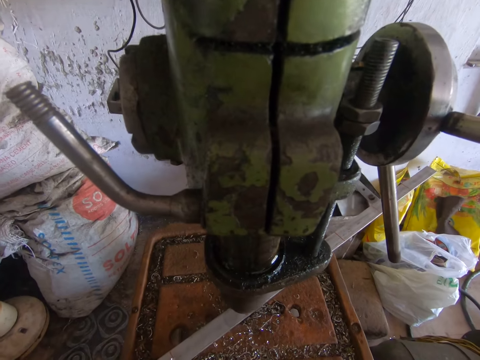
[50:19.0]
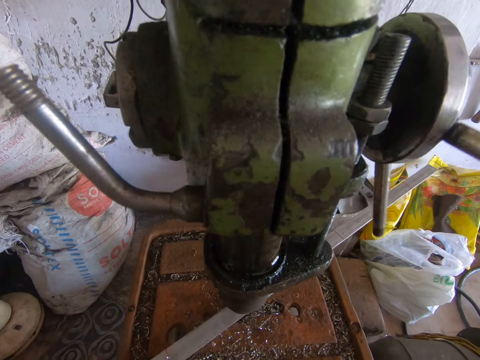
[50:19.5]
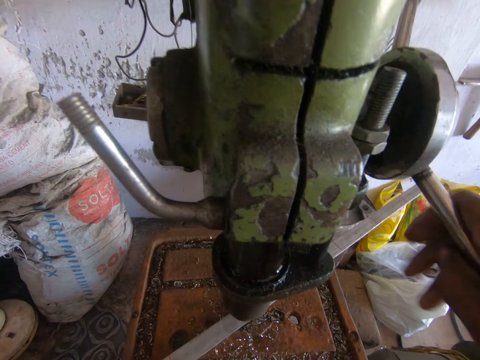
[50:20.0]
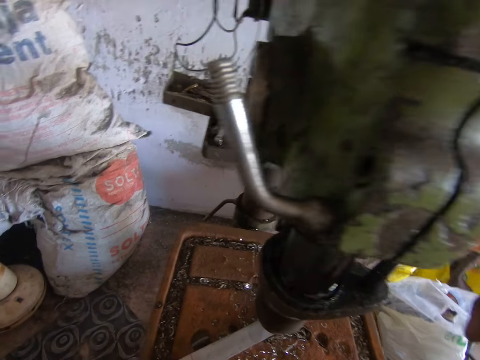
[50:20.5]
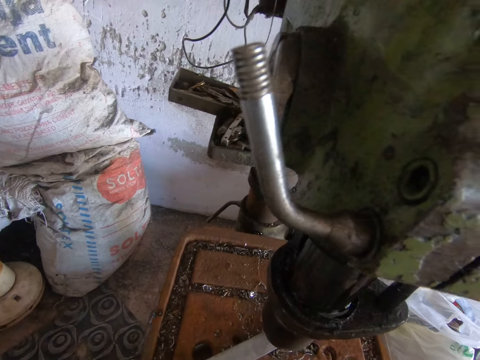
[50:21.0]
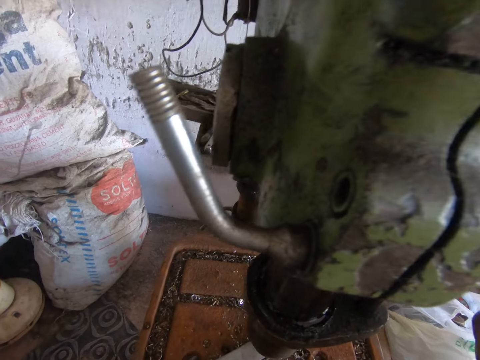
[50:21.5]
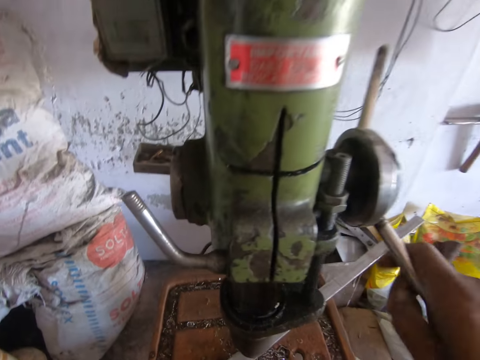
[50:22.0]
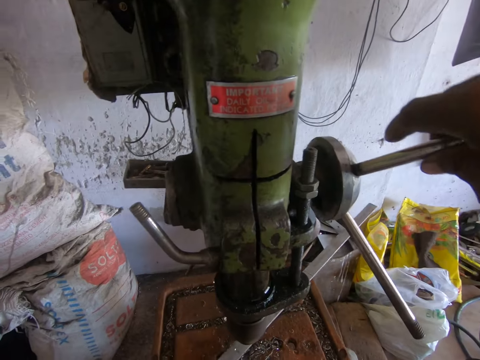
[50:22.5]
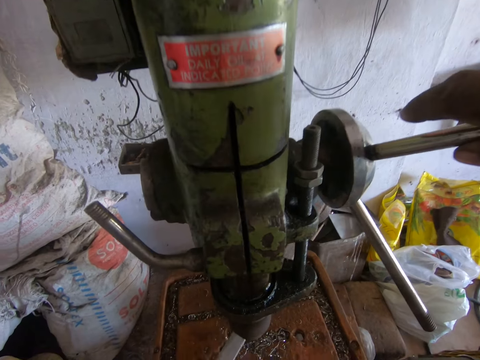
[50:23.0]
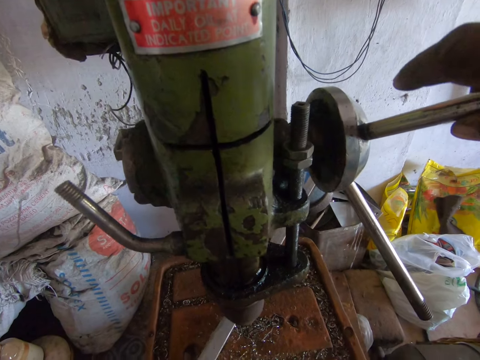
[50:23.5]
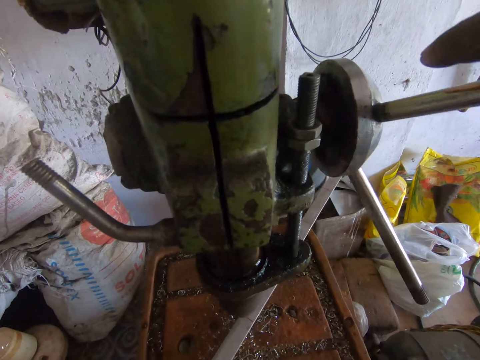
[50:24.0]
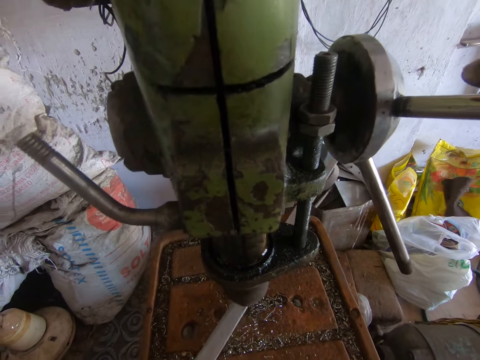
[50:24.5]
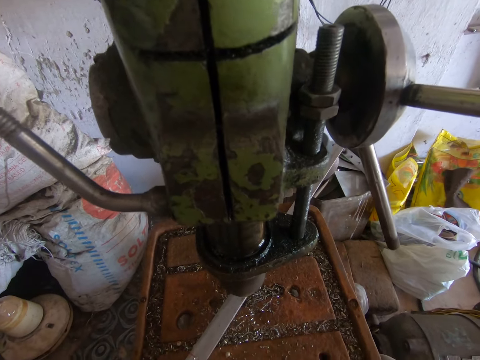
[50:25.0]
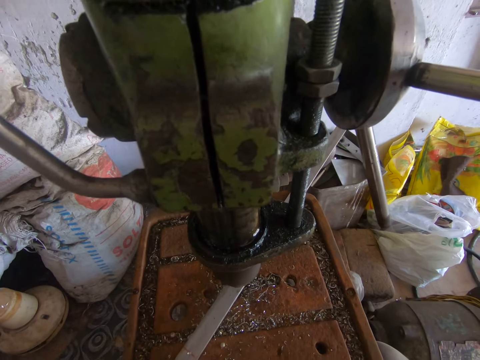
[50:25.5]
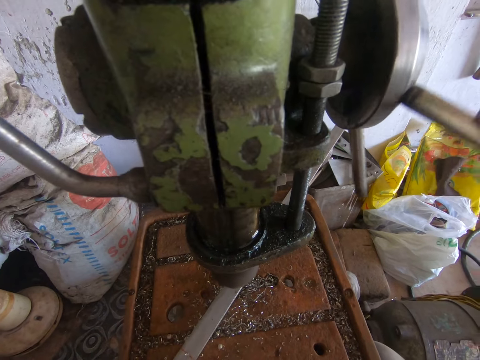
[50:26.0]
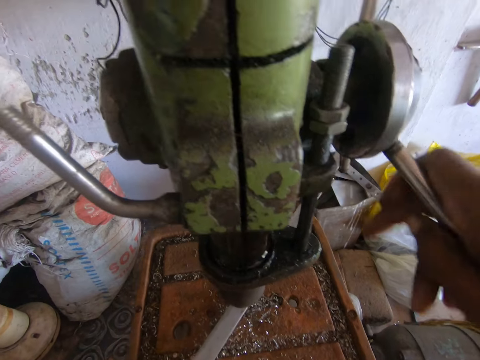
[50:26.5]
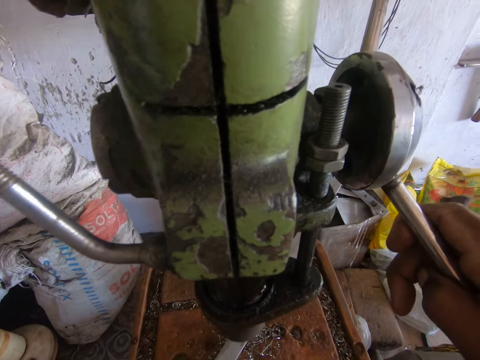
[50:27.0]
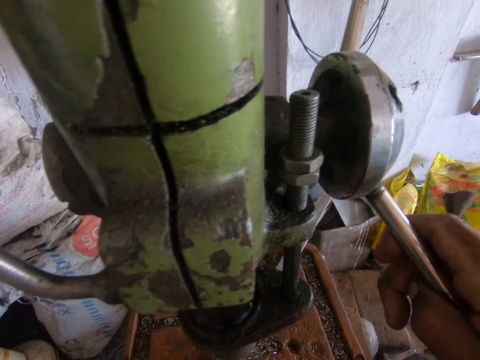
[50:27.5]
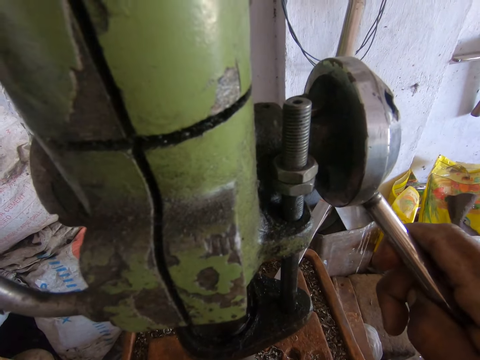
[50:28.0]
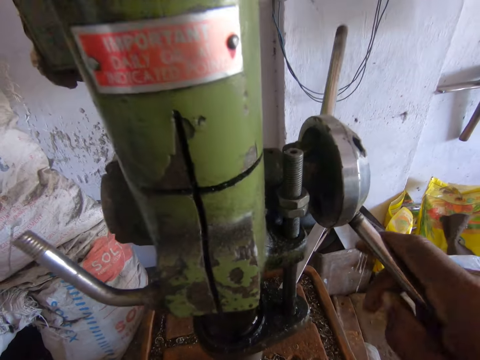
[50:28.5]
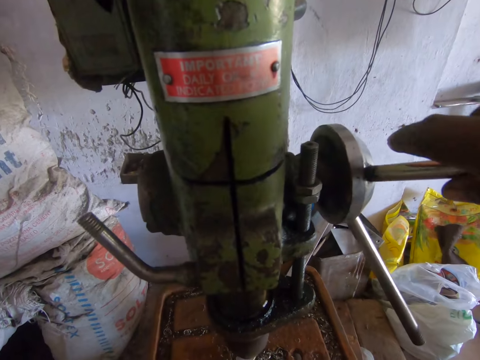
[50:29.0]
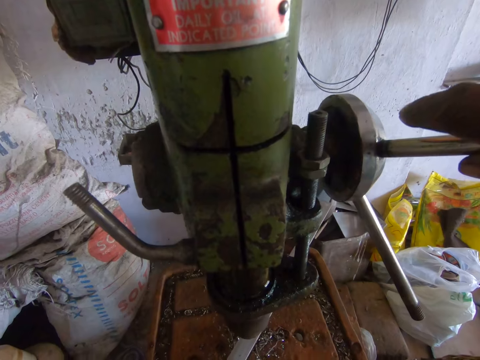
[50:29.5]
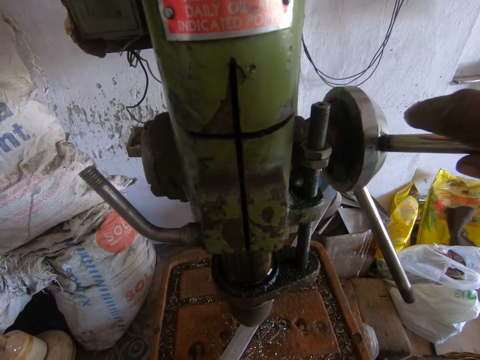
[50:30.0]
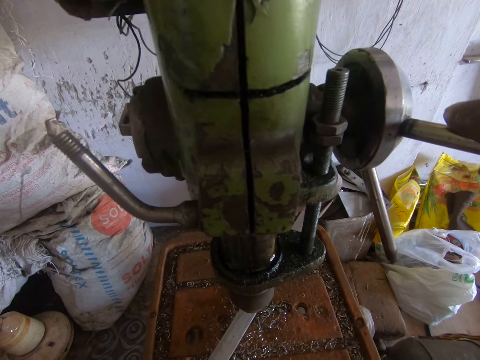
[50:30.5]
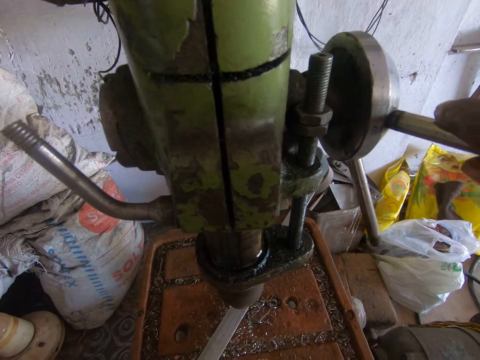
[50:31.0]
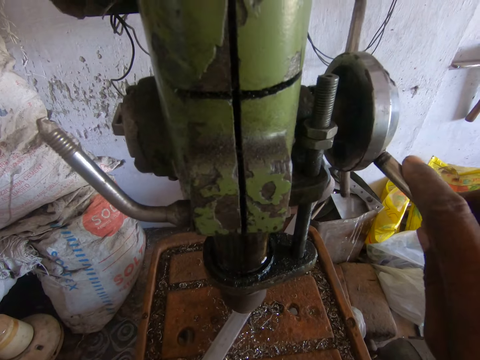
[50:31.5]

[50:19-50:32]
The camera wearer operates the drill press machine. They drill a hole in a metal with the drill press machine. They move the metal on the drill press machine. They operate the drill press machine. They drill a hole in the metal with the drill press machine. They operate the drill press machine.

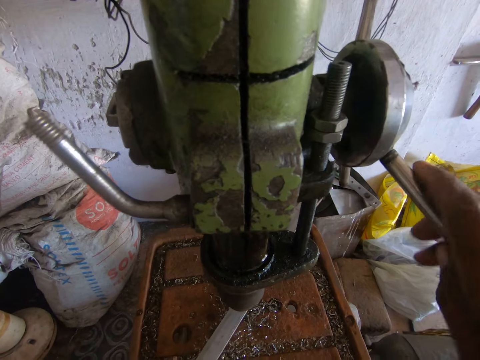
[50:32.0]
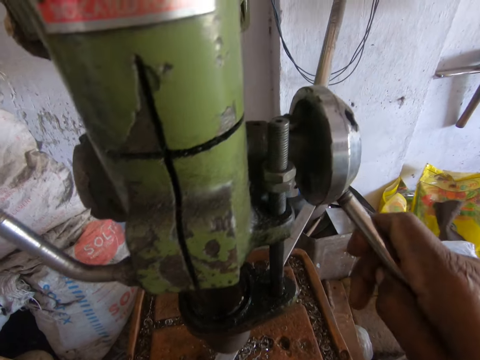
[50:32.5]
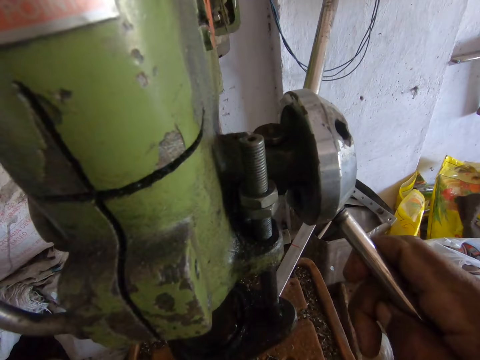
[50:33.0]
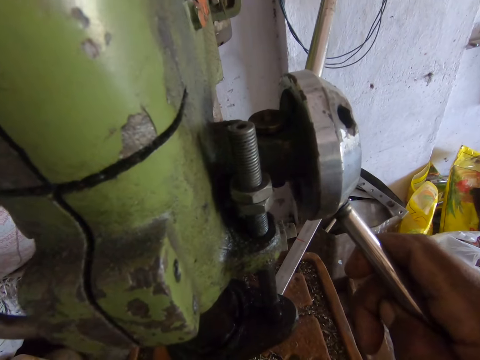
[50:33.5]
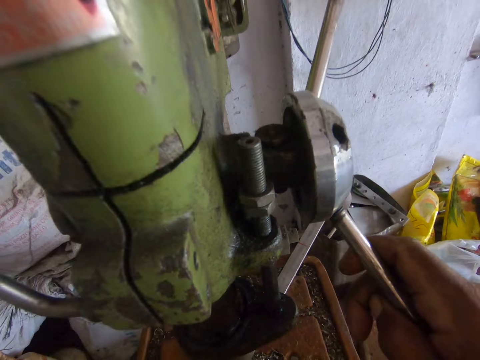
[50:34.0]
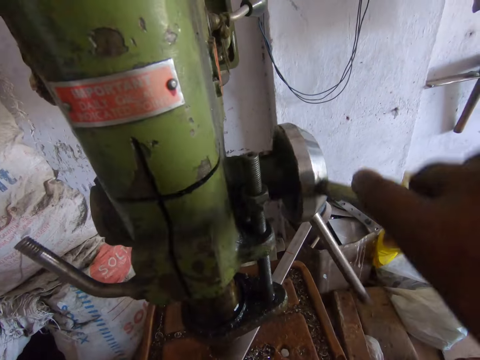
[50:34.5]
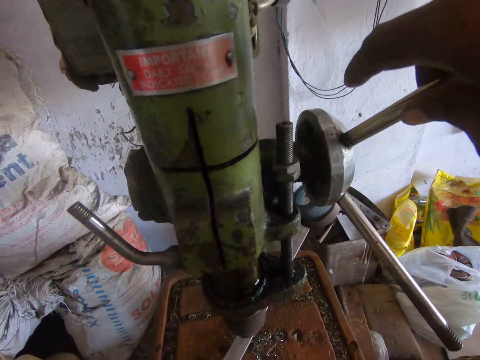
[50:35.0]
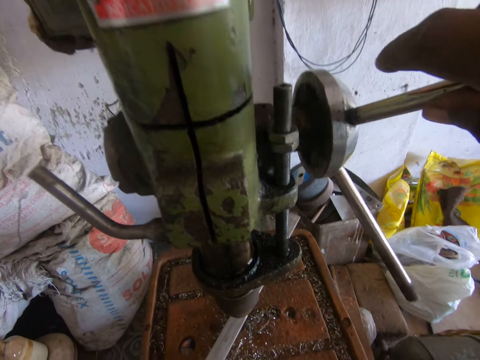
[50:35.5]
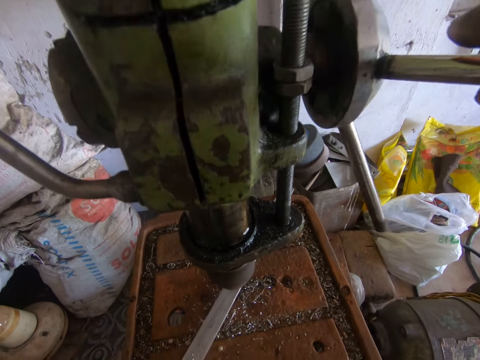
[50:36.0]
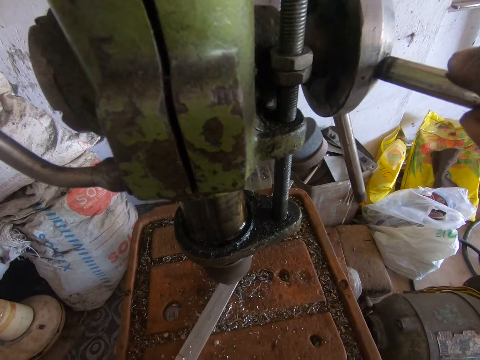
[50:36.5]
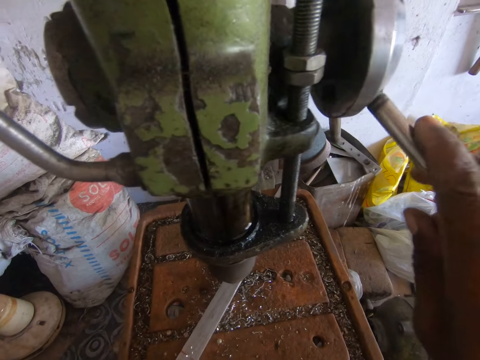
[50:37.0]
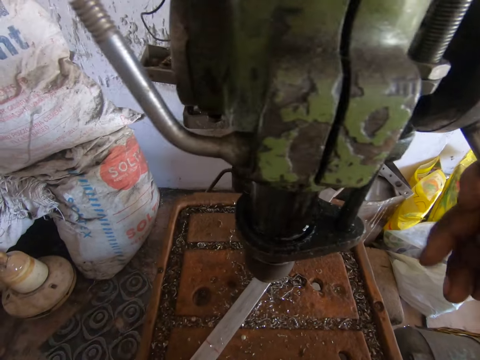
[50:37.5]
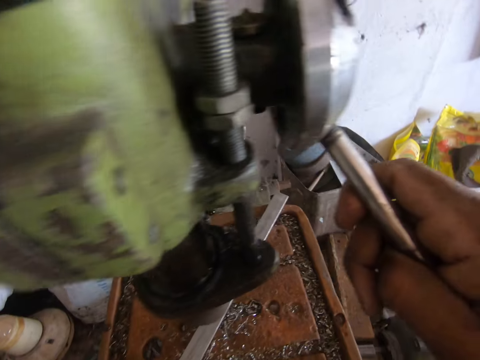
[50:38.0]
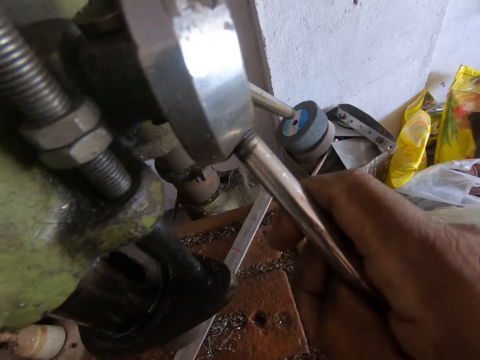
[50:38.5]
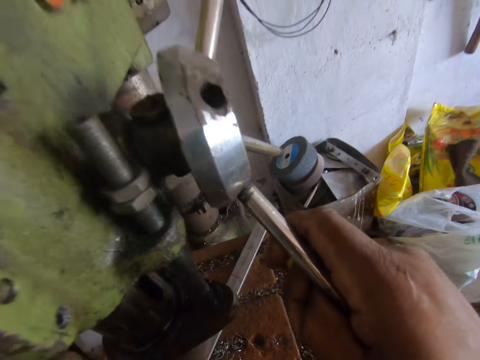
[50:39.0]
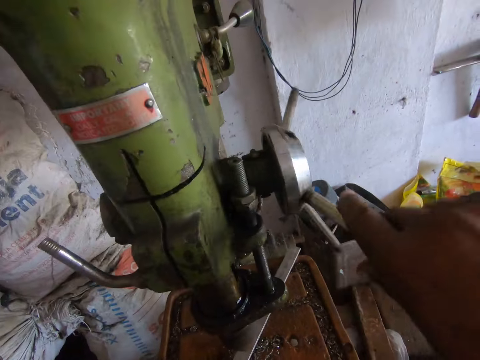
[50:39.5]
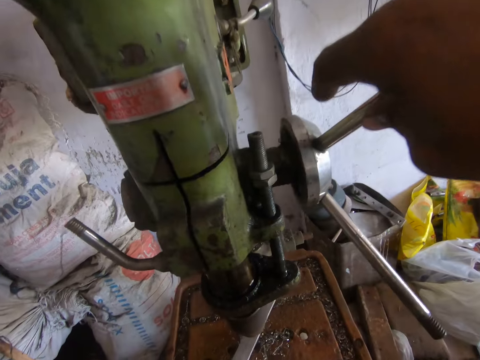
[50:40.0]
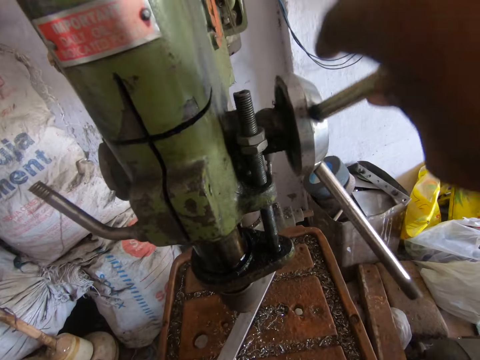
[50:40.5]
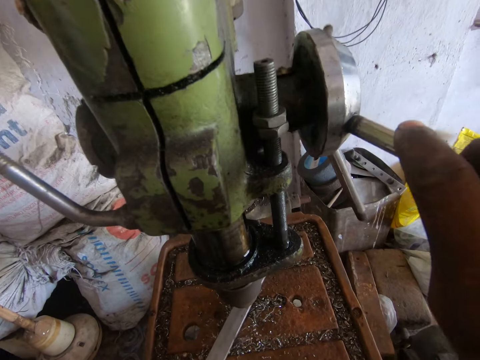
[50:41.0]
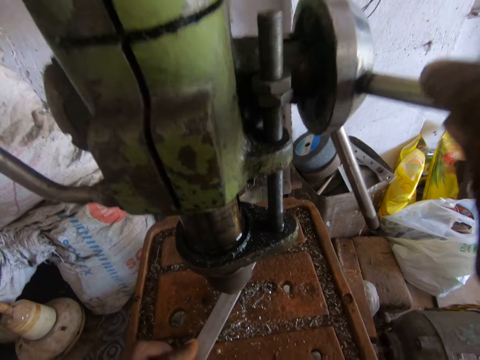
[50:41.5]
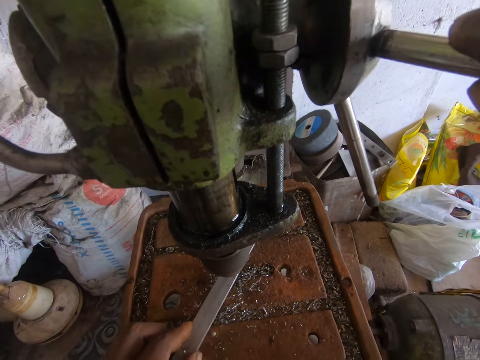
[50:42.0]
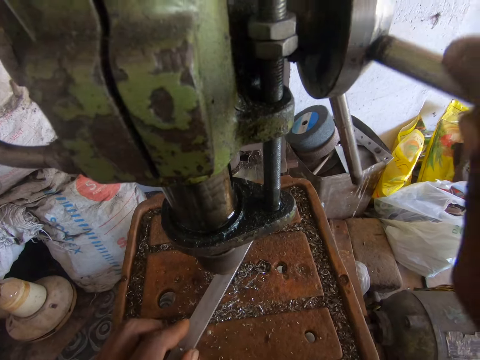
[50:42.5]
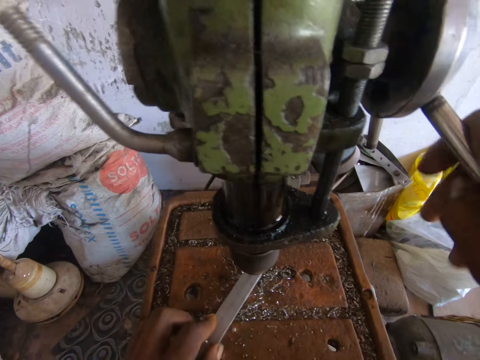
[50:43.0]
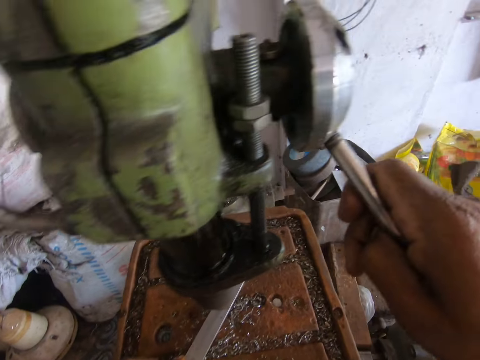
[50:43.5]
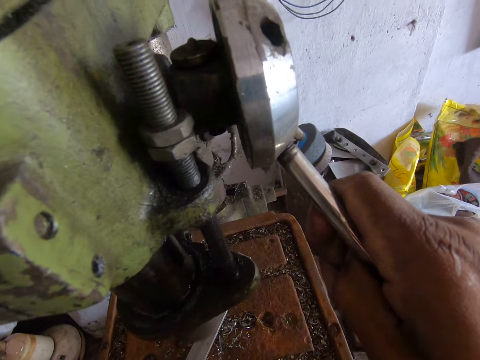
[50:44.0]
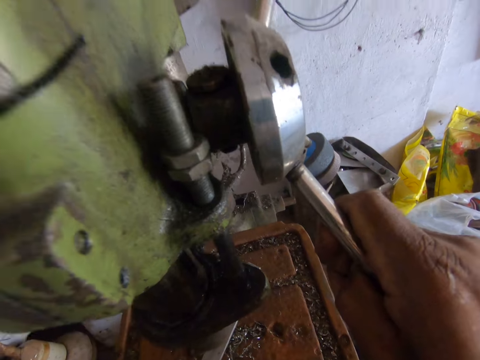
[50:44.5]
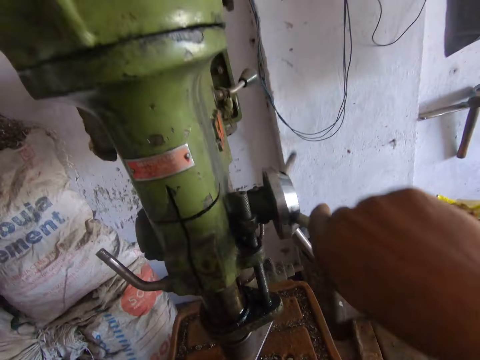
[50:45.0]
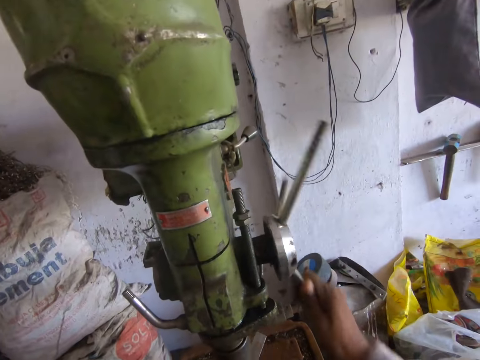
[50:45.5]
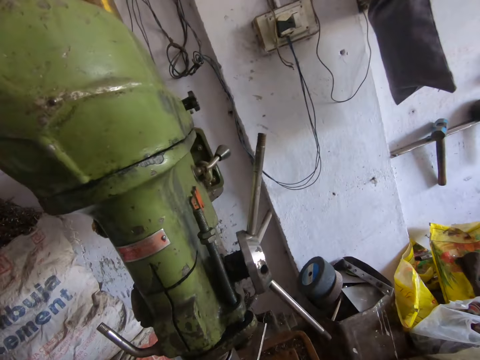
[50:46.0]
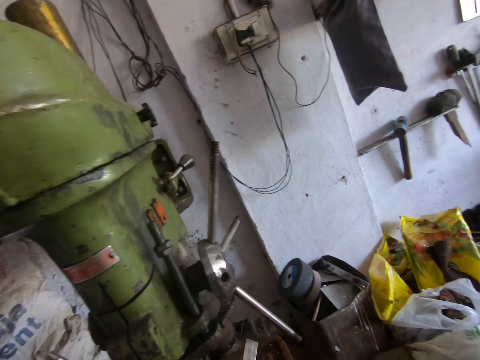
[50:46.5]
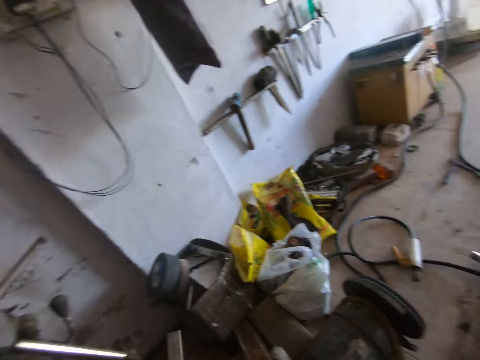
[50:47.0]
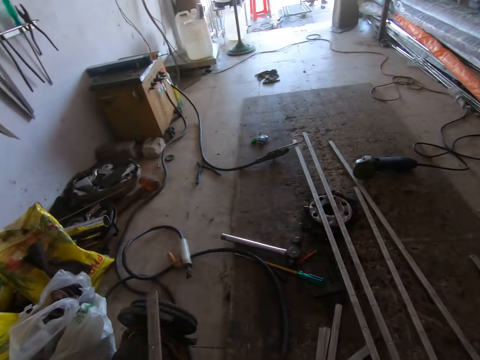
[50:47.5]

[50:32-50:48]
The camera wearer drills a hole in a metal with a drill press machine. He moves the metal on the drill press machine. He operates the drill press machine. He drills a hole in the metal with the drill press machine. He moves the metal on the drill press machine. He operates the drill press machine. He drills a hole in the metal with the drill press machine. He turns around. He picks up the piece of metal from the work table with his hands.
